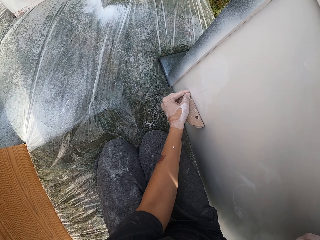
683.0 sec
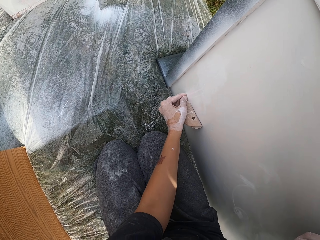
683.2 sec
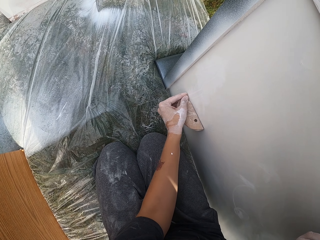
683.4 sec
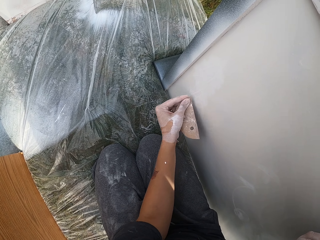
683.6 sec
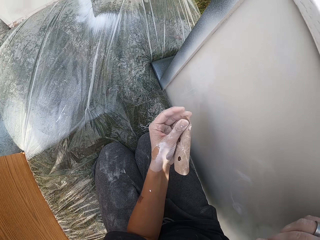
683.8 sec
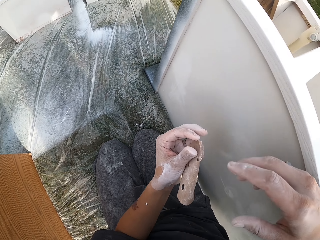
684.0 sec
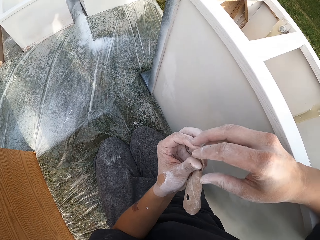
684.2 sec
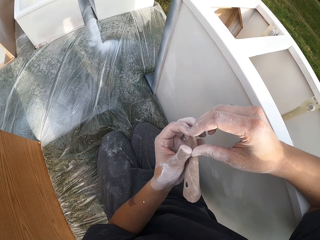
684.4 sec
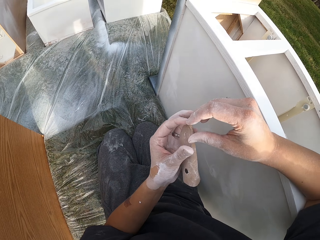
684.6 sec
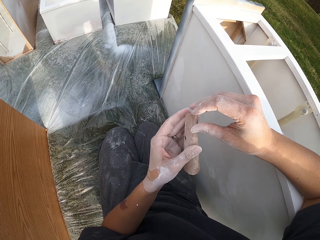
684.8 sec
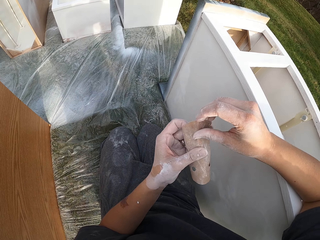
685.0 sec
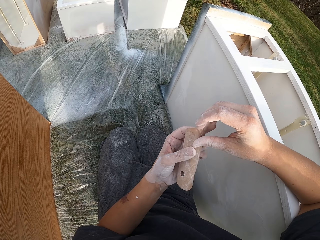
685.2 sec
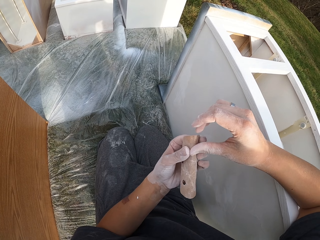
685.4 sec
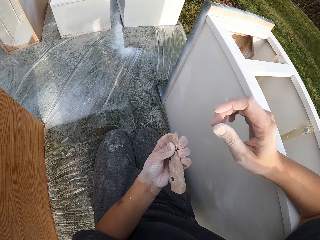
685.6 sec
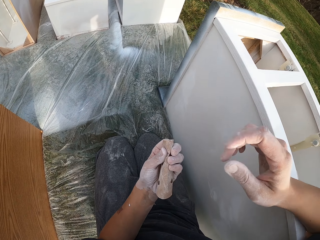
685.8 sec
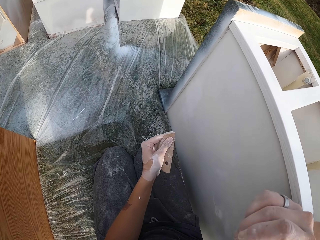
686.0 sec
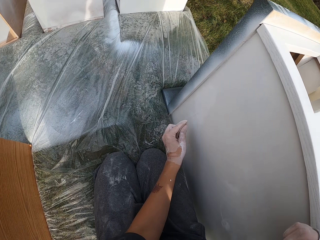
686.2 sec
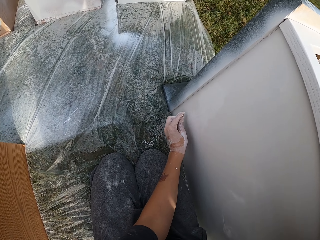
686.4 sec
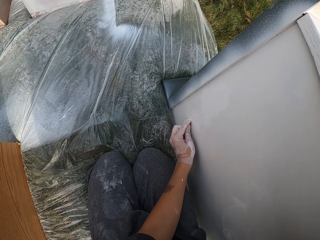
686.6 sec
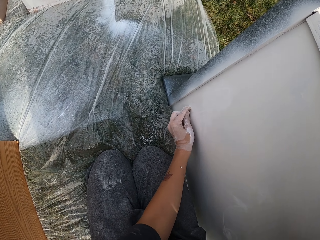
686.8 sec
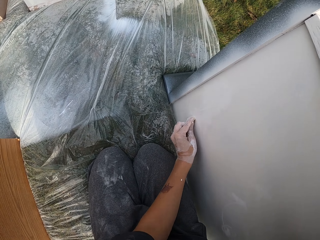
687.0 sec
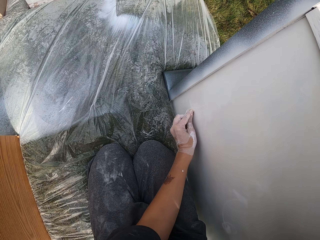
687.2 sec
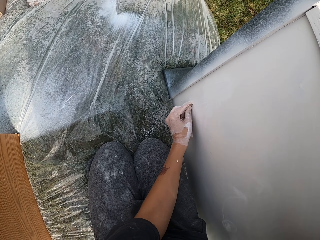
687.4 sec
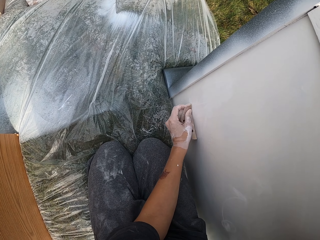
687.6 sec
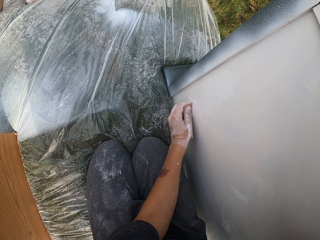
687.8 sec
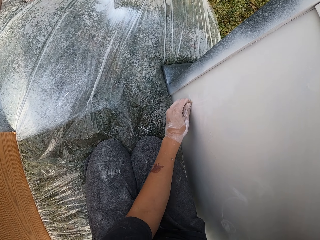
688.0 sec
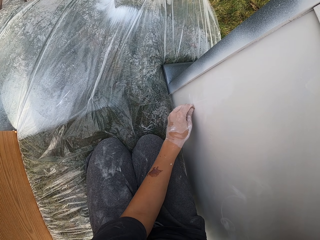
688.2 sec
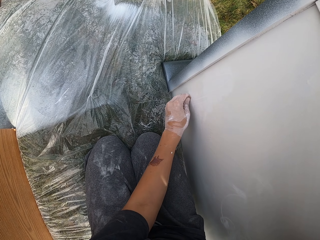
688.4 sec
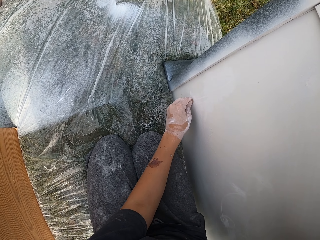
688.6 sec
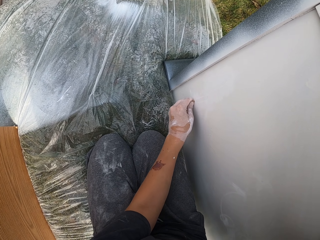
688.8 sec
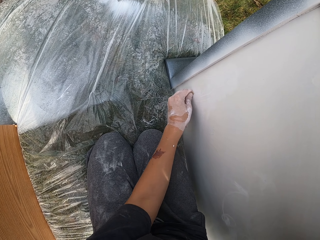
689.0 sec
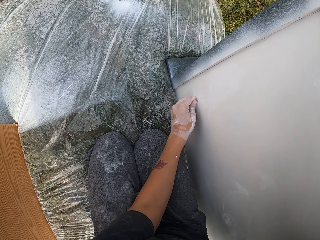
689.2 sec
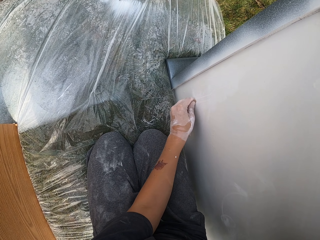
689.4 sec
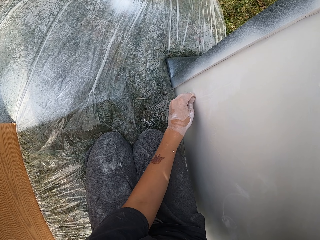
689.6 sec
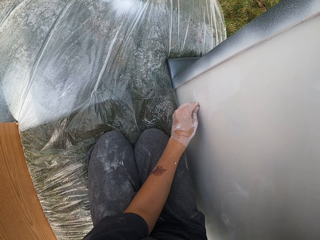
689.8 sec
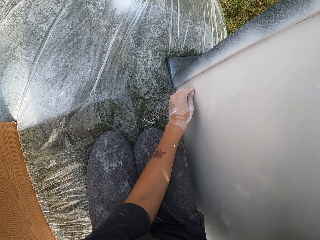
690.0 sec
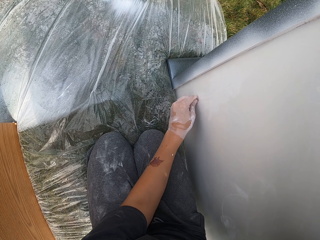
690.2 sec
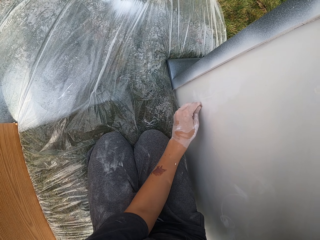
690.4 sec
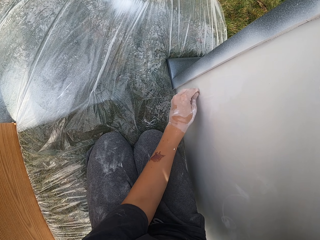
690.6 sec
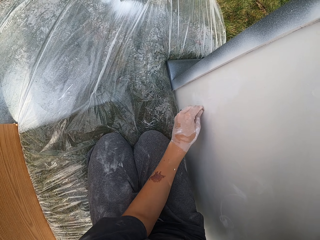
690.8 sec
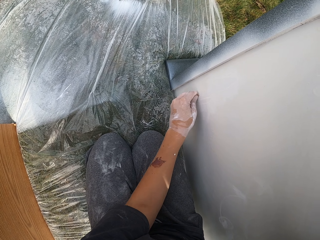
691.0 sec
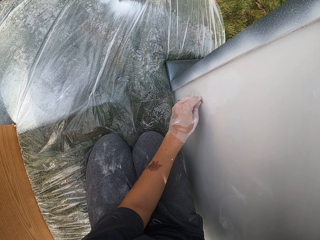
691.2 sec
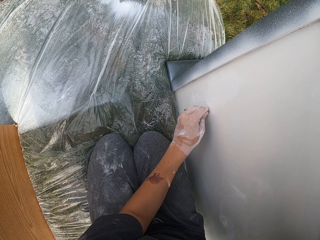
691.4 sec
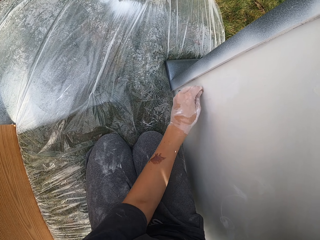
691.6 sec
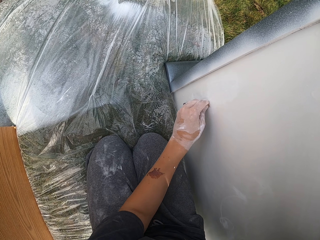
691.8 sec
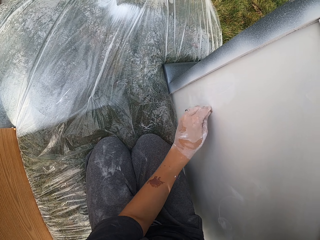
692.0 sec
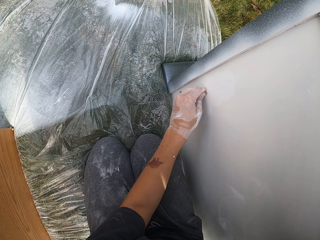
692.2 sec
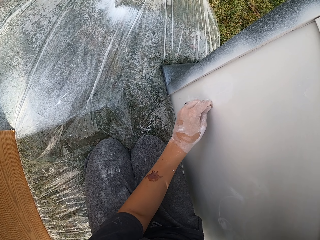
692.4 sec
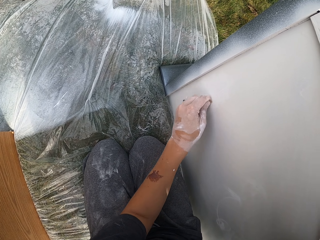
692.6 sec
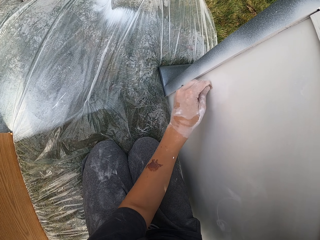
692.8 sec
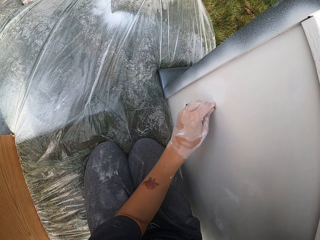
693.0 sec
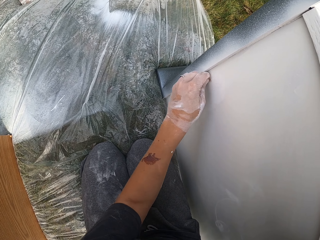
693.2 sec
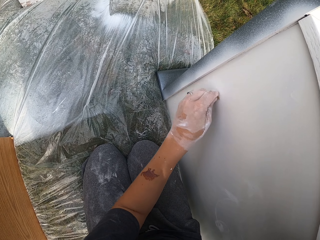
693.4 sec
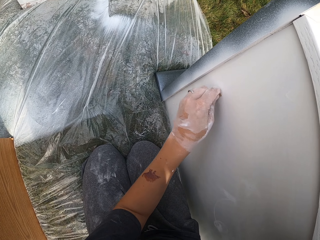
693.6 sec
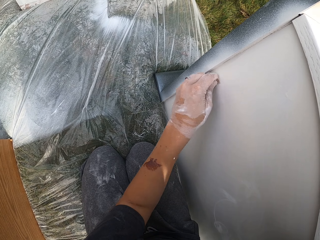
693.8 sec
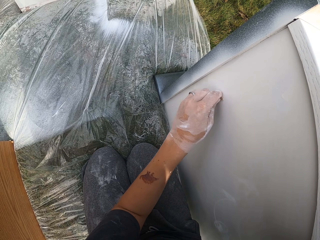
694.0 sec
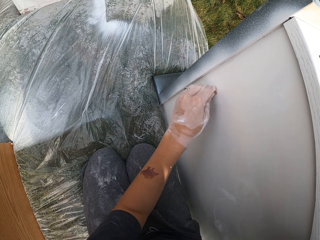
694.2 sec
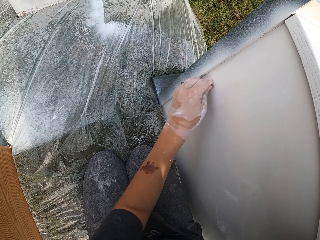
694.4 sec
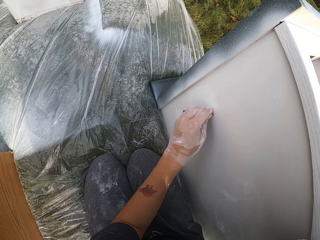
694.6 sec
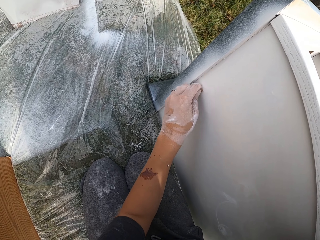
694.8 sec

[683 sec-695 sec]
The camera wearer lifts the sandpaper. They make the sandpaper. They stretch the sandpaper. They look at the sandpaper. They smoothen a structure with the sandpaper.

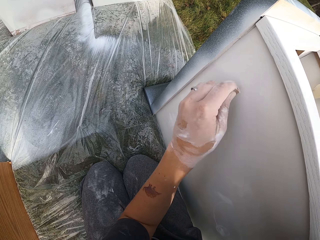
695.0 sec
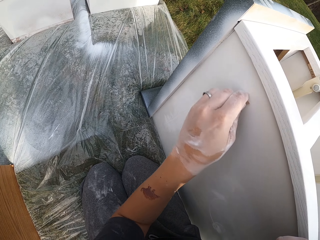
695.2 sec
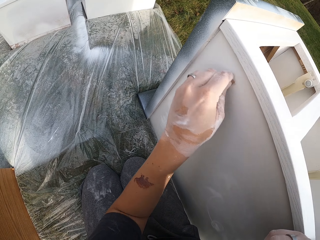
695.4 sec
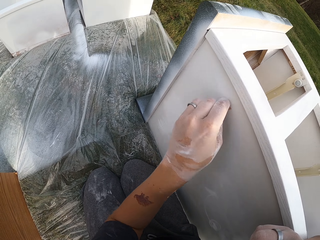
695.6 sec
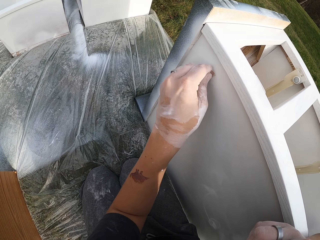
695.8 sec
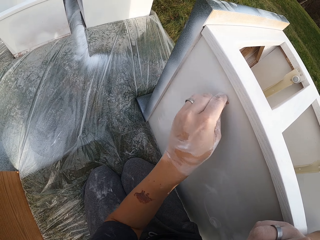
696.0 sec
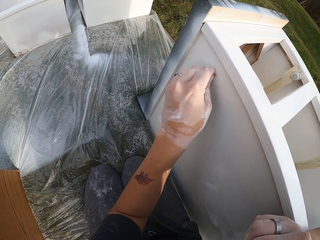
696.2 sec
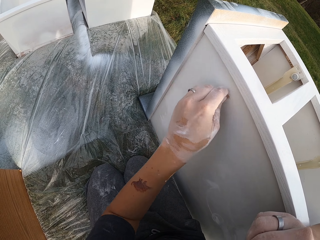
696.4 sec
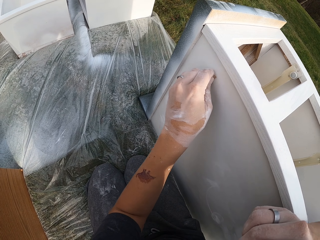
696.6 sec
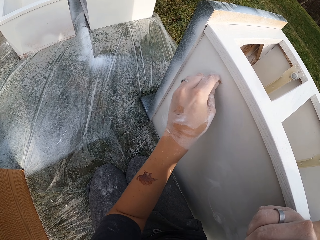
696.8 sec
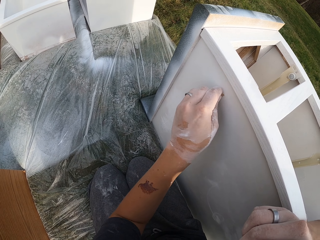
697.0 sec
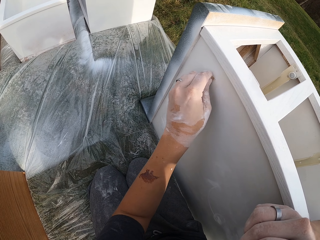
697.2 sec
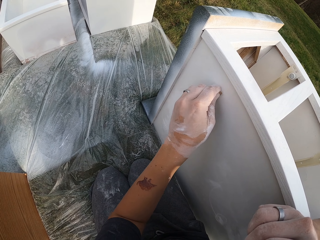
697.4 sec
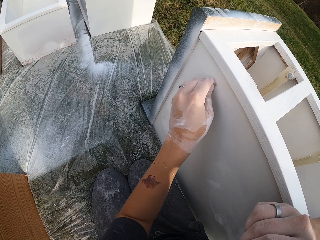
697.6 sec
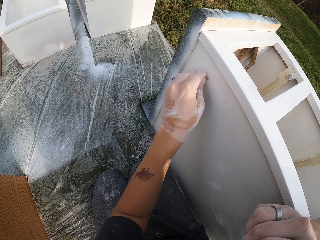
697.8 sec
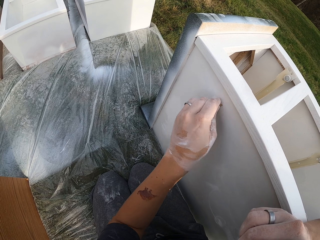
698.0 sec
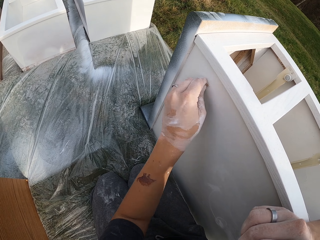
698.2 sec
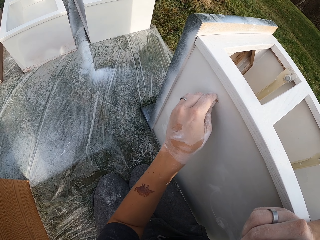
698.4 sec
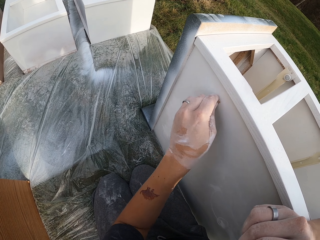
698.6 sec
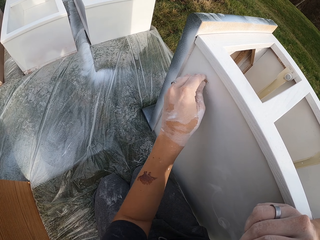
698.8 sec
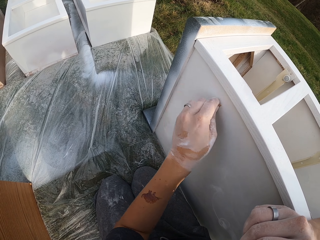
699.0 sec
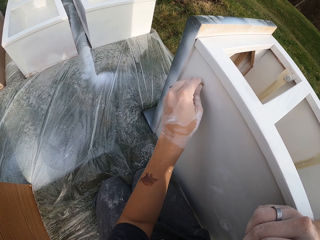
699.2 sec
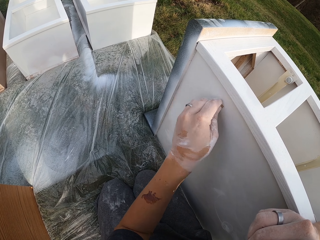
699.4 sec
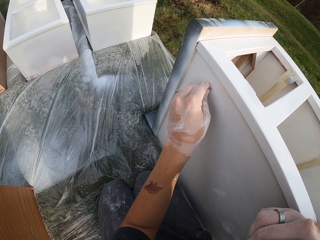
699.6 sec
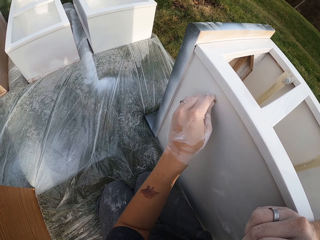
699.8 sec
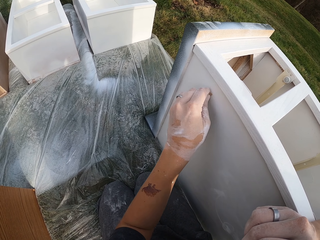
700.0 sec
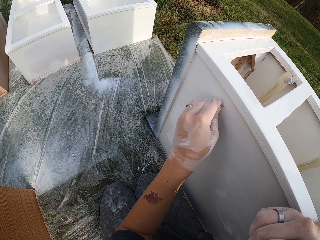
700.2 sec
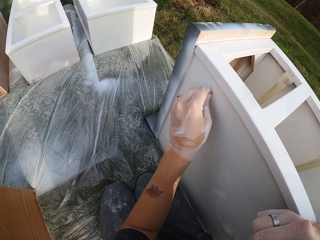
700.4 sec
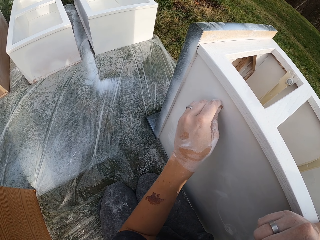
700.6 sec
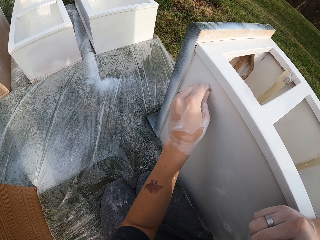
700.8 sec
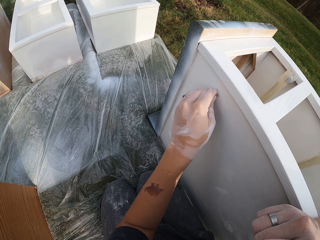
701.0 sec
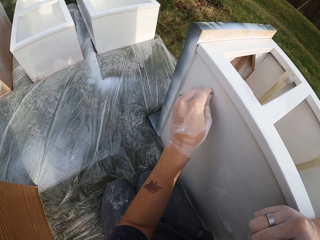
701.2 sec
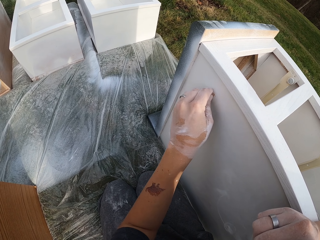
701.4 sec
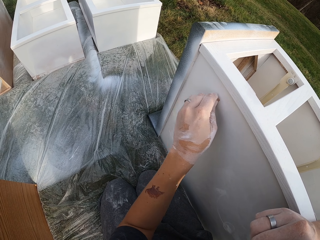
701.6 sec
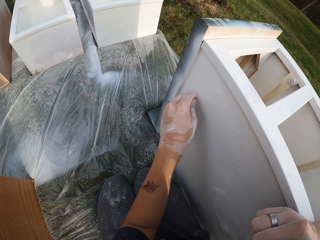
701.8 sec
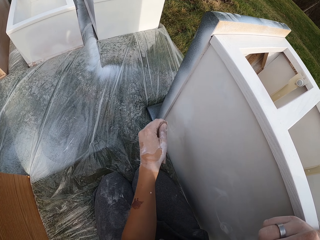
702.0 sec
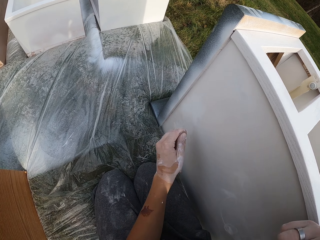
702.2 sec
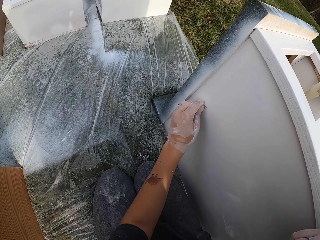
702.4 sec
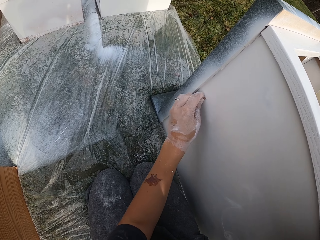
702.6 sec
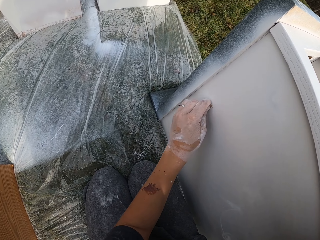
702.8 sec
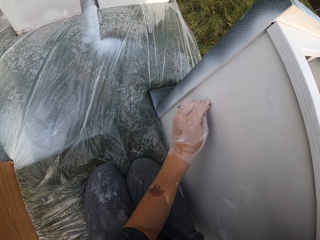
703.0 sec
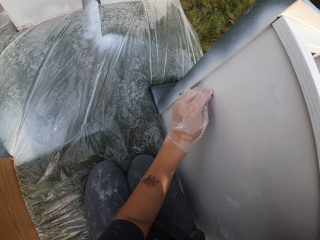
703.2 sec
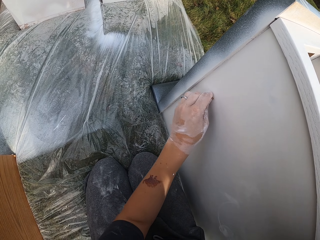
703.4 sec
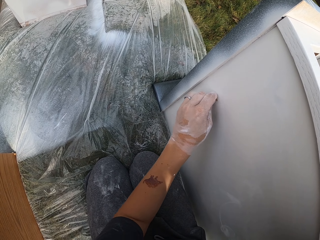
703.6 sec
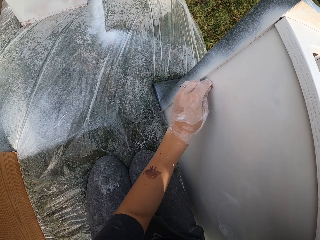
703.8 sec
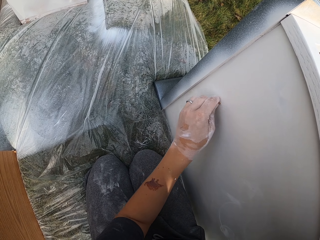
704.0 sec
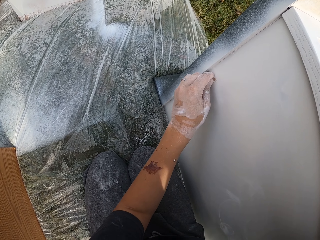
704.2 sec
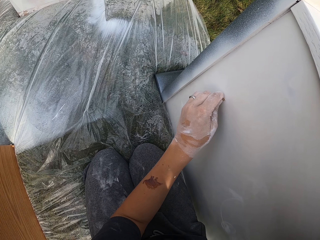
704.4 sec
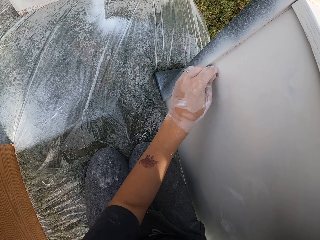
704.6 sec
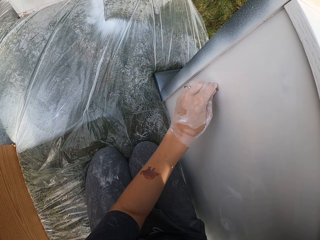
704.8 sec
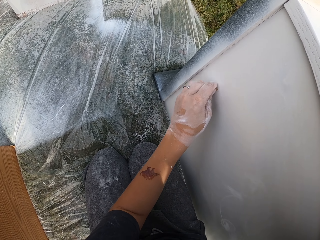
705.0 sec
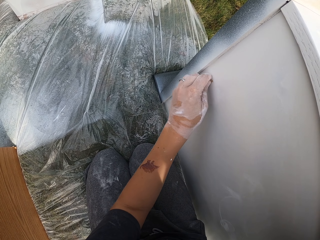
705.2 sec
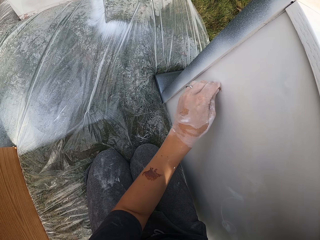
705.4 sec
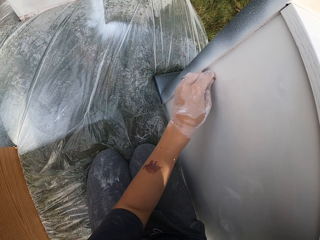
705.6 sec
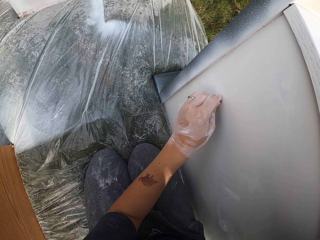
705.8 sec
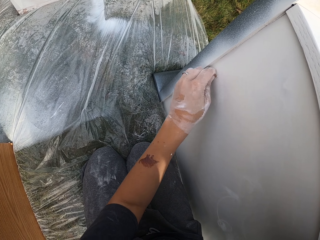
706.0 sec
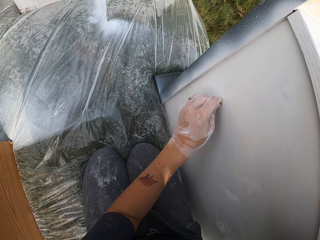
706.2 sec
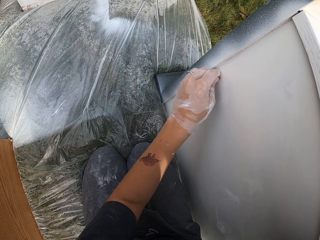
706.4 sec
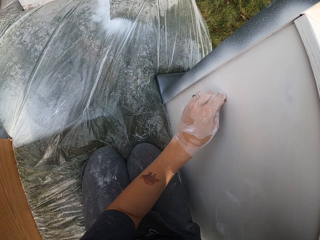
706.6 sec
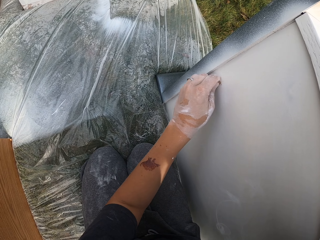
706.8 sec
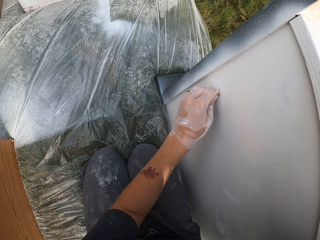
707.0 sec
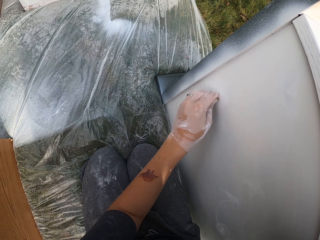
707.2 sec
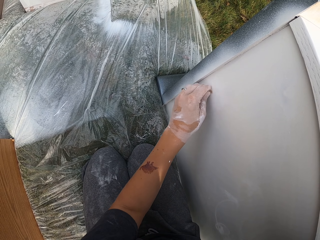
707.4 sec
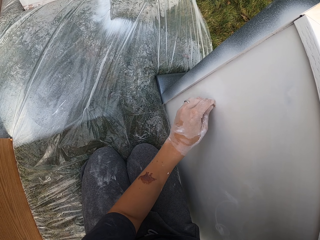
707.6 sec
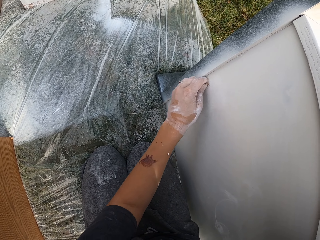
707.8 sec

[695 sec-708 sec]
The camera wearer moves the left hand. They smoothen a structure with sandpaper.
